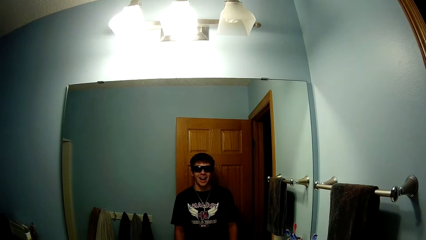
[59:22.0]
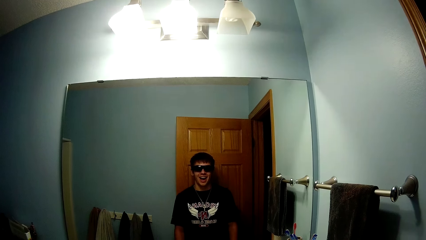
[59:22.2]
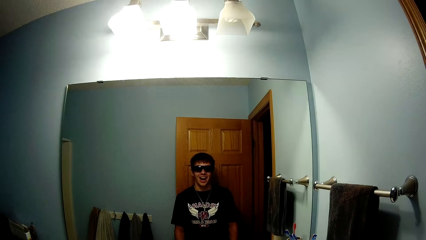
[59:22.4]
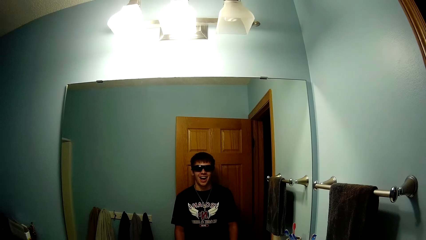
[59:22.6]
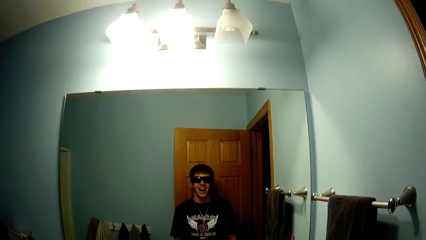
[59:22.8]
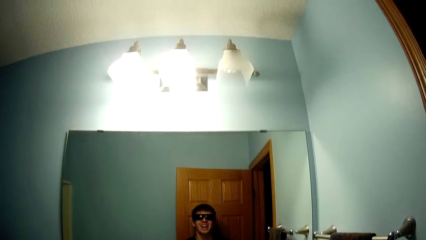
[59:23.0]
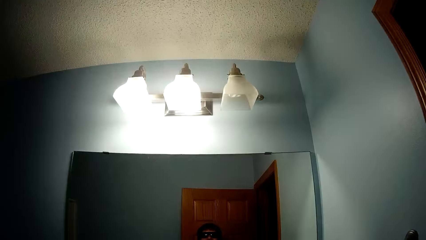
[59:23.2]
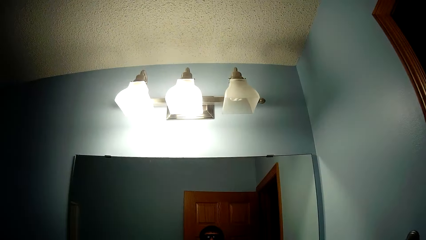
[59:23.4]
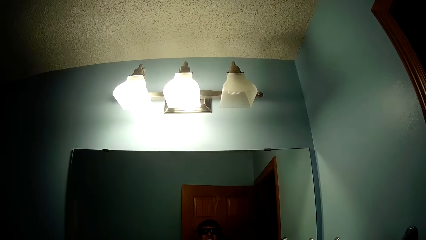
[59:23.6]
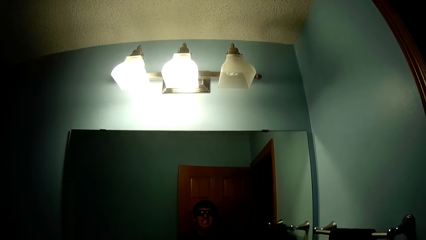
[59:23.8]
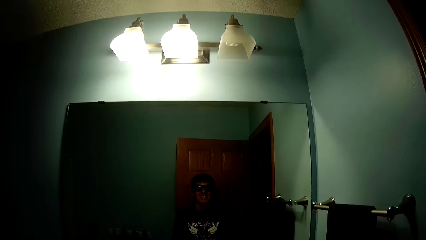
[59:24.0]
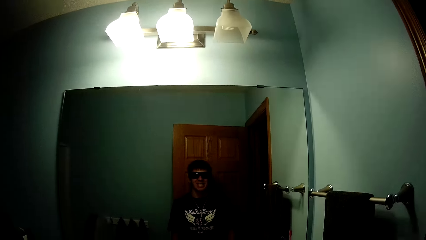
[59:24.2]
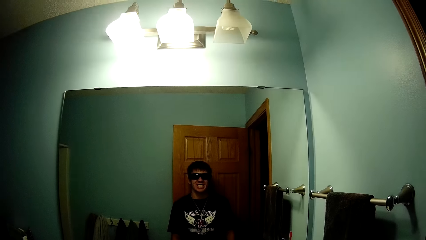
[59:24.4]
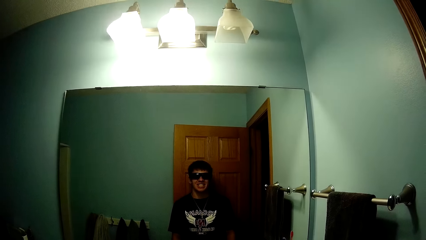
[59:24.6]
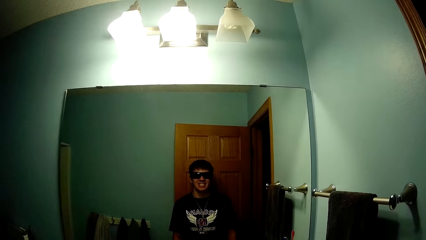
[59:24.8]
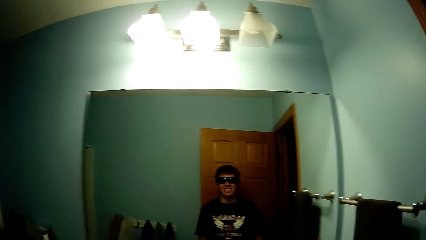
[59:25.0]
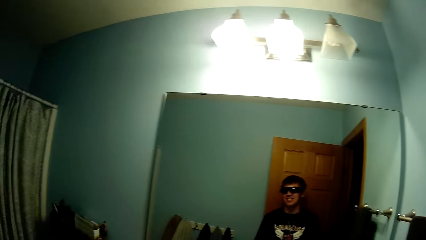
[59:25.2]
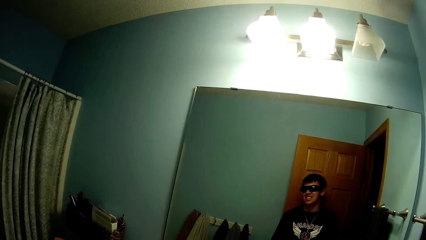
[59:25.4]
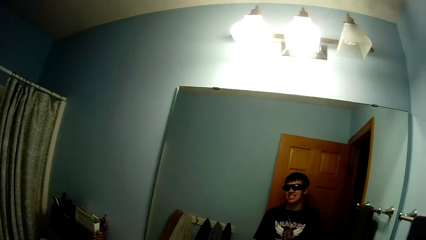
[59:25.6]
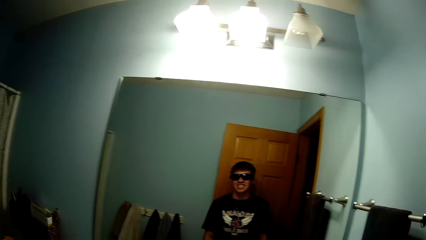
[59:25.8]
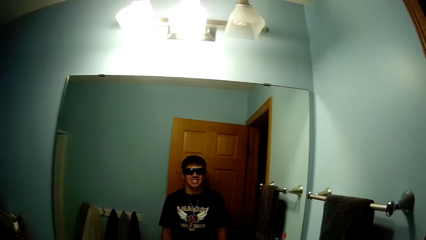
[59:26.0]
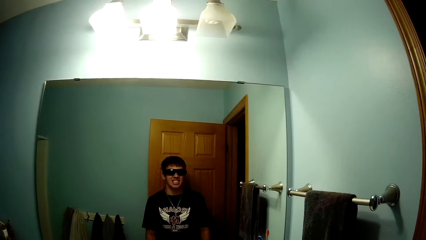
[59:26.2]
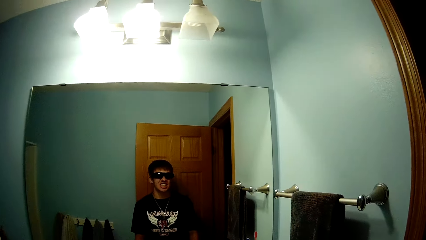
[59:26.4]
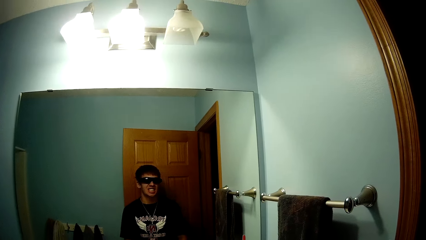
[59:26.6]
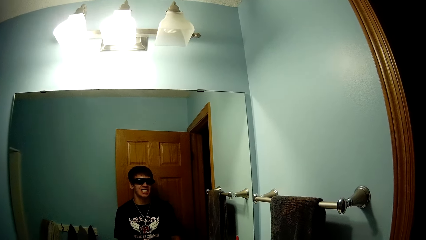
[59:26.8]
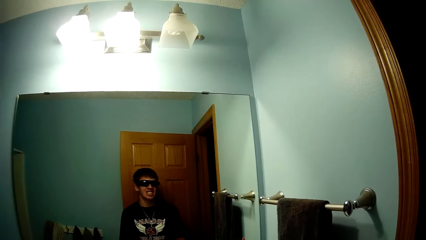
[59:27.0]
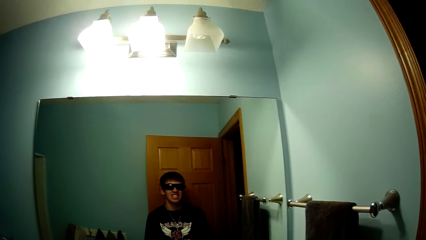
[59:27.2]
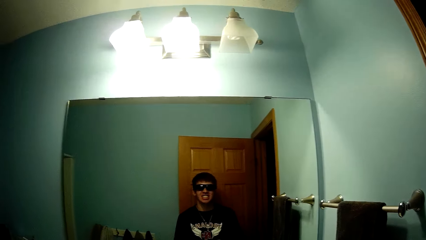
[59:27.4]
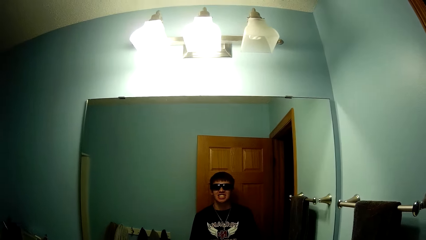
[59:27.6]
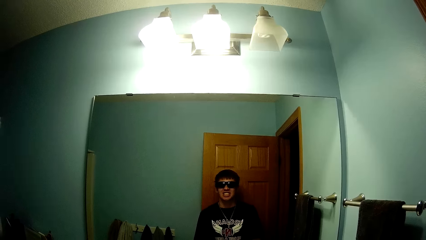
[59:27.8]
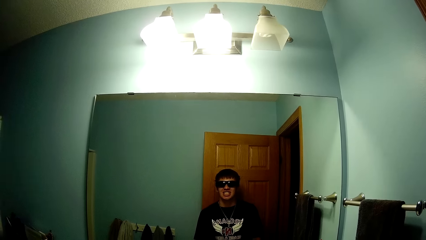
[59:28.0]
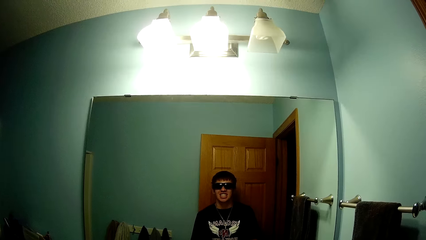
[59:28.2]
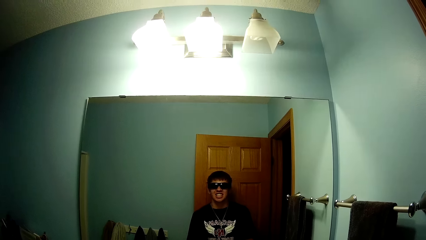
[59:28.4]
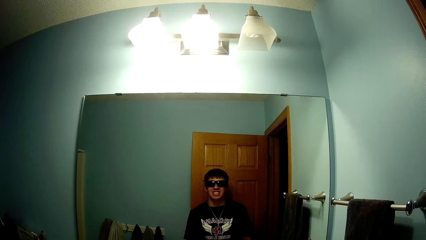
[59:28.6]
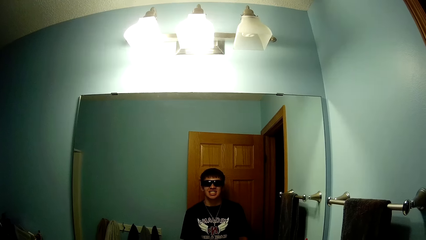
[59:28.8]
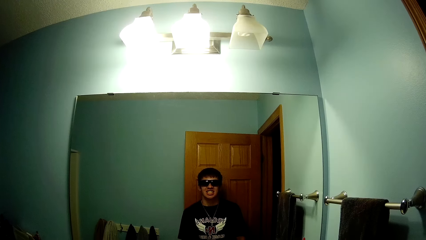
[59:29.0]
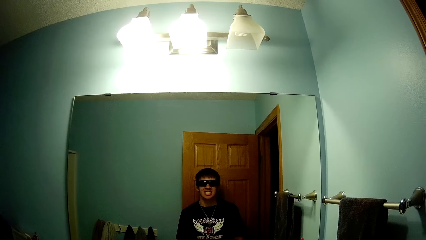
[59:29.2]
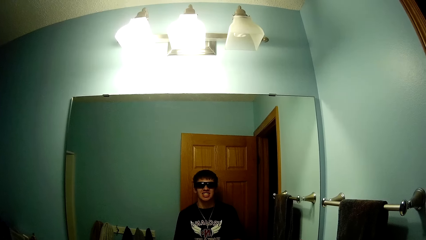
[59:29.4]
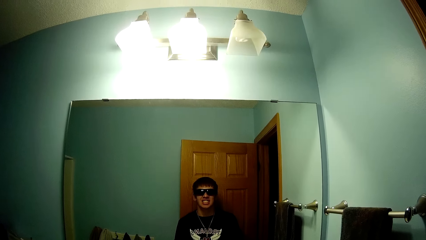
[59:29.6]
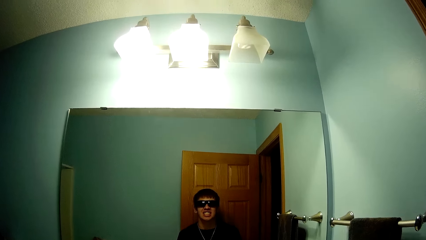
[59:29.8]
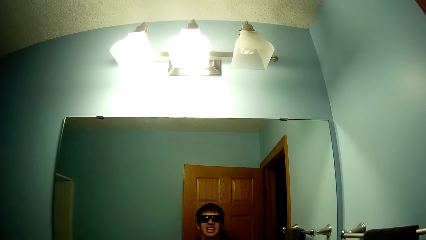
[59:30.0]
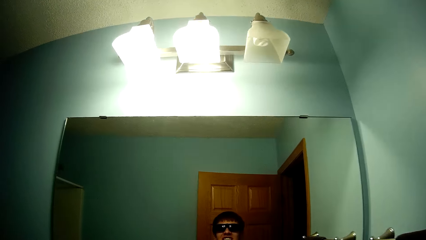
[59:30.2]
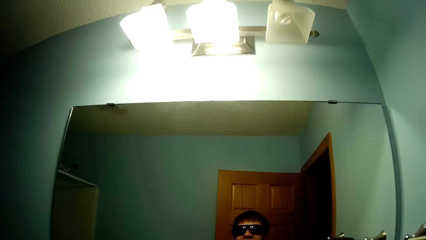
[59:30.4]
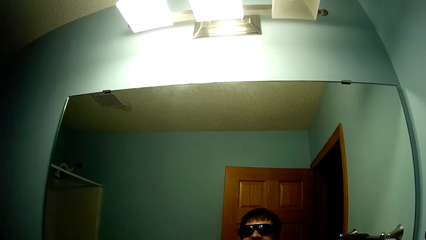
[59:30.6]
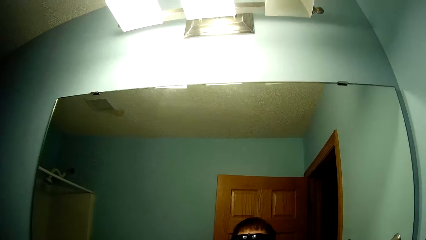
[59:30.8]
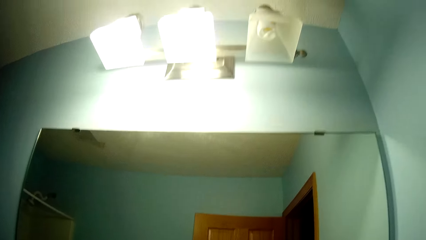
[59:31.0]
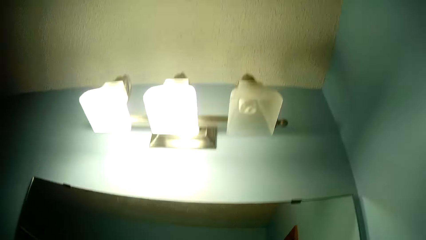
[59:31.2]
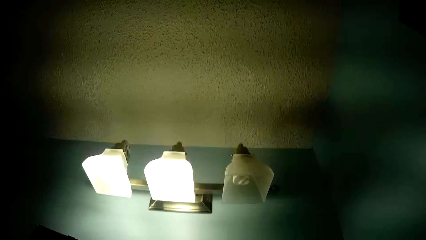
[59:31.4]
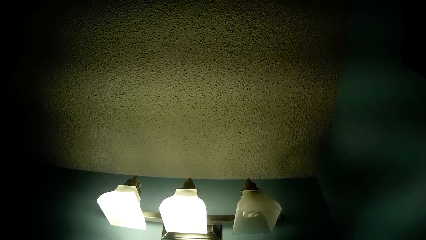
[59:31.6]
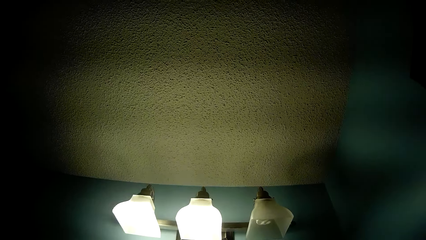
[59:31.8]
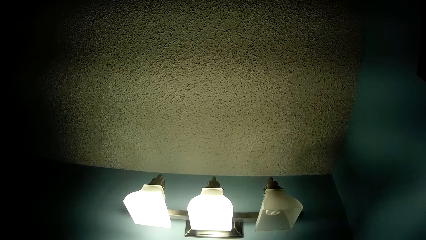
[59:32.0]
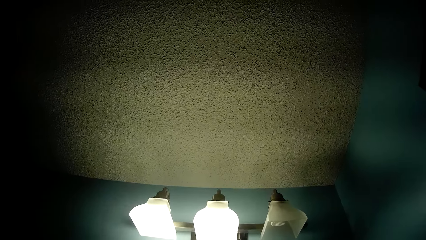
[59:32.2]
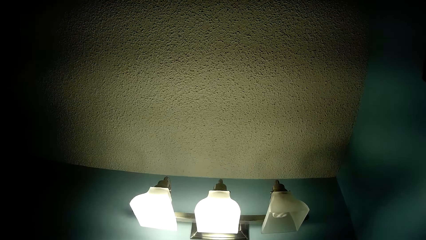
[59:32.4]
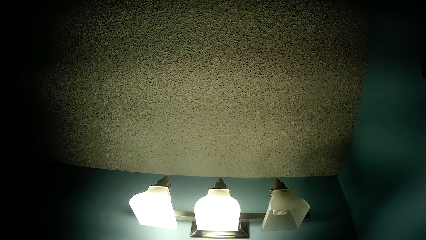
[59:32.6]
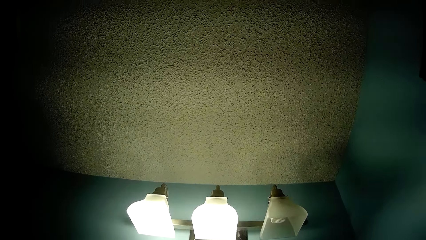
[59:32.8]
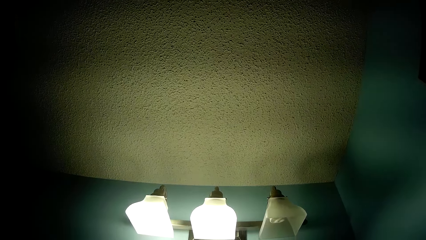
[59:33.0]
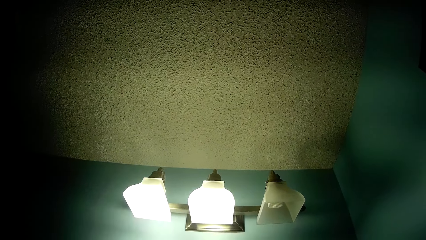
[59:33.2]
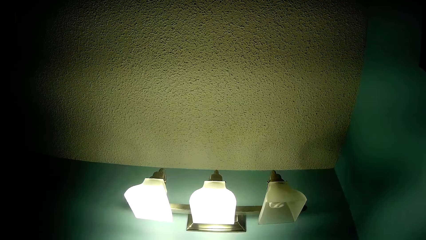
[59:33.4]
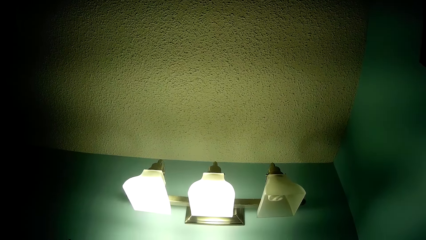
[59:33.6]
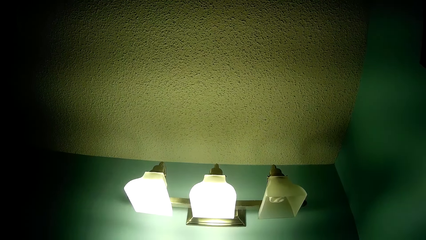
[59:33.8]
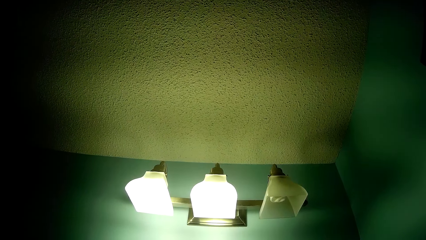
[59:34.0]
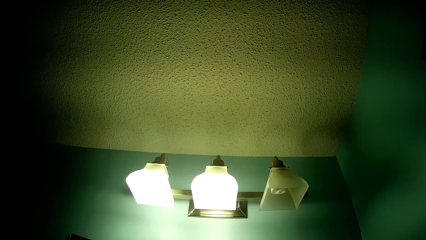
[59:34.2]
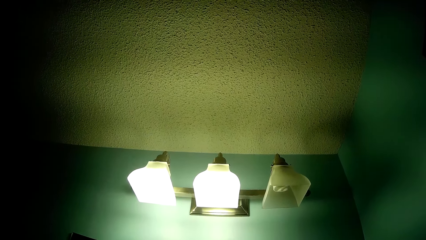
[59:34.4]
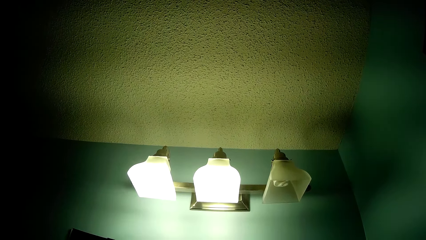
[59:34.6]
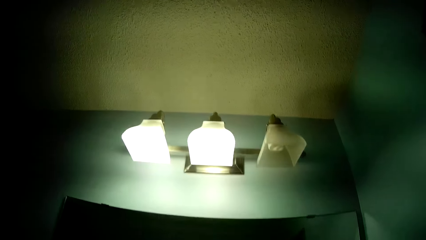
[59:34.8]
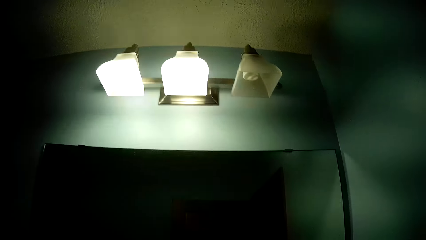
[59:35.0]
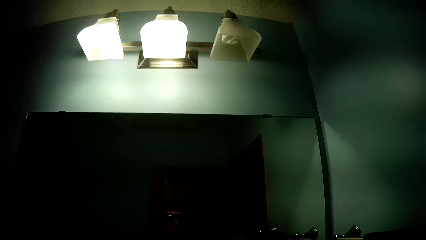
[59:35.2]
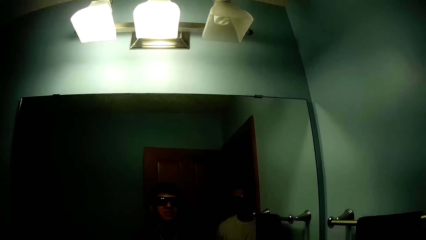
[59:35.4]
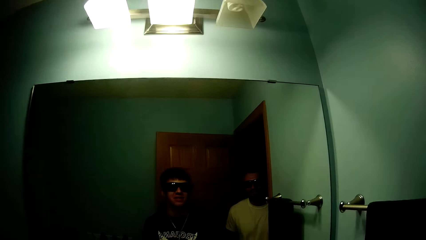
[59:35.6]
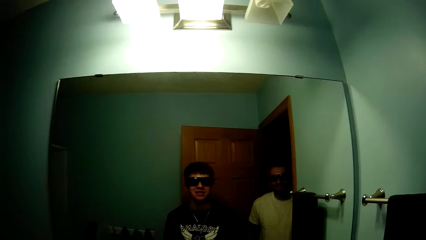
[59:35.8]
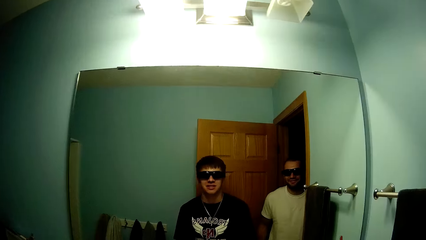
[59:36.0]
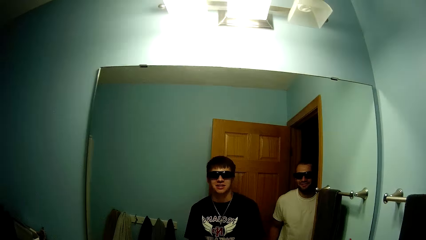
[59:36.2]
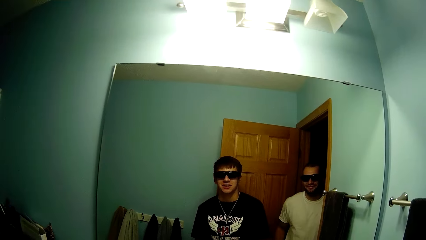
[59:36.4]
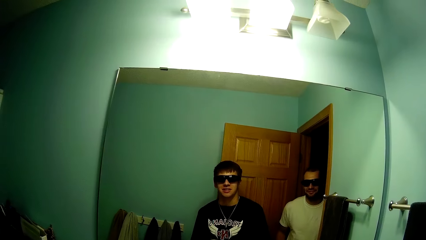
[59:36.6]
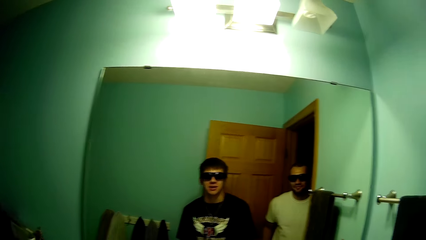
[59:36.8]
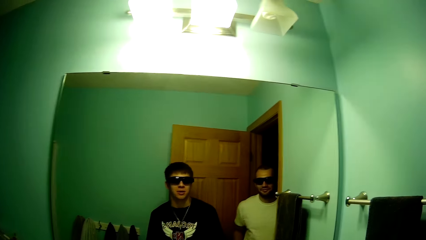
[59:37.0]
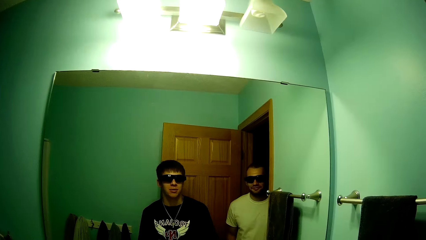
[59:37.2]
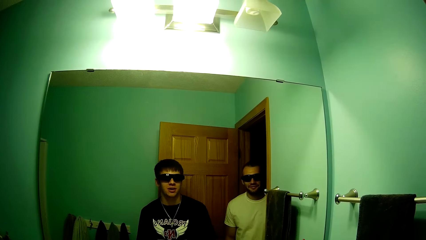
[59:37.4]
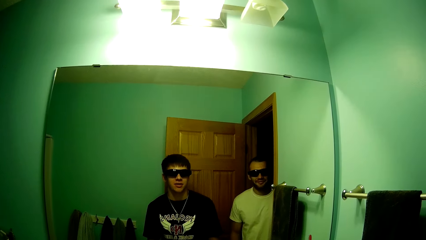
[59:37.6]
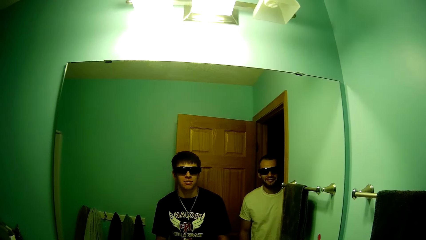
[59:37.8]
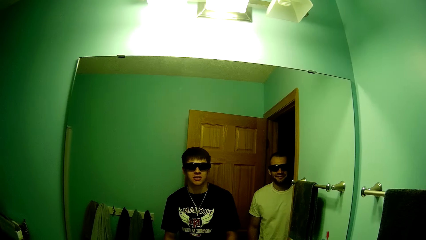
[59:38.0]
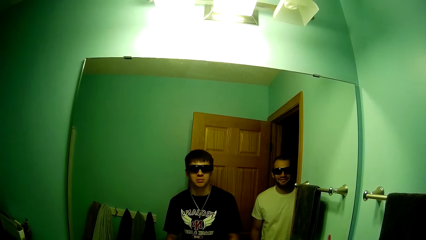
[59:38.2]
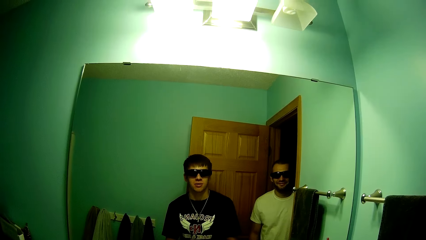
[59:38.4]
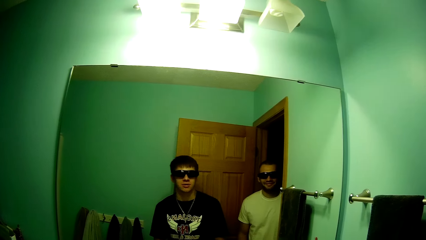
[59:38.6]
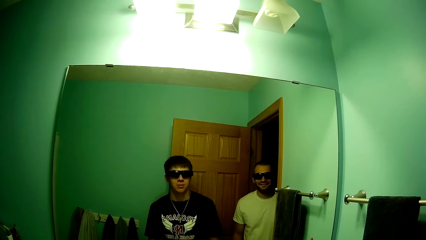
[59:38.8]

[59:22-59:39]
The camera wearer looks up. They smile. They look around. They look around again. They move forward. They look around. They look up. They look down.
